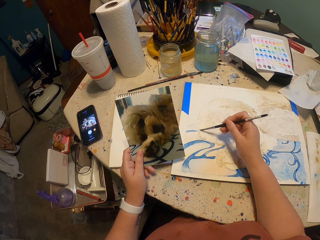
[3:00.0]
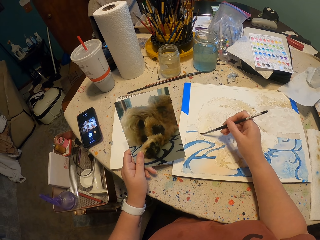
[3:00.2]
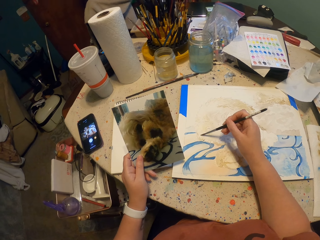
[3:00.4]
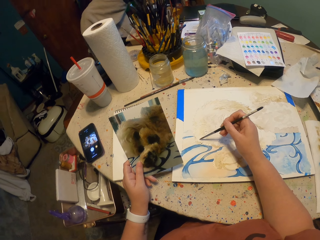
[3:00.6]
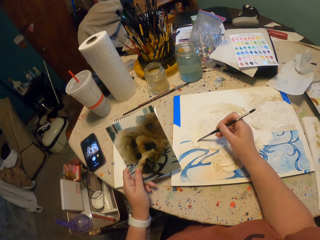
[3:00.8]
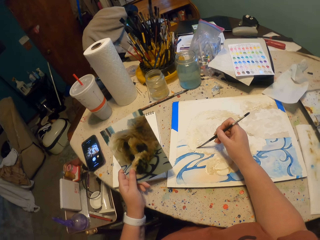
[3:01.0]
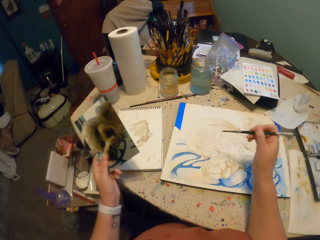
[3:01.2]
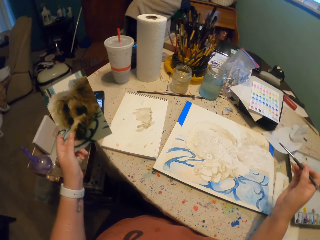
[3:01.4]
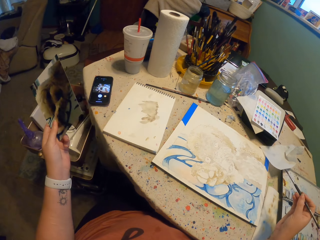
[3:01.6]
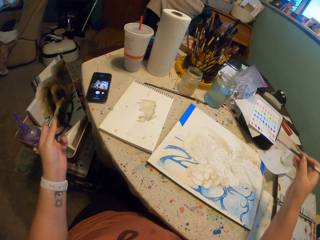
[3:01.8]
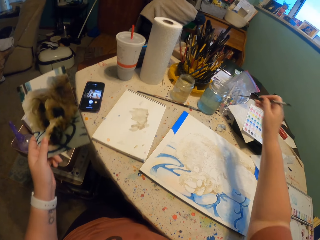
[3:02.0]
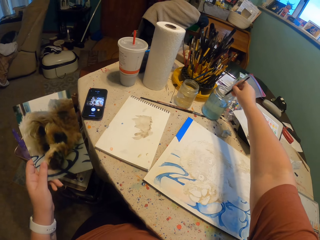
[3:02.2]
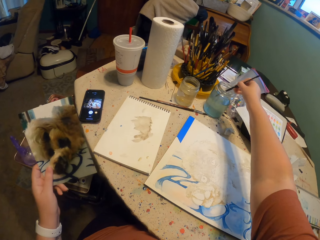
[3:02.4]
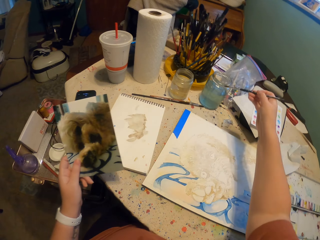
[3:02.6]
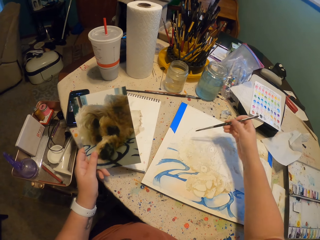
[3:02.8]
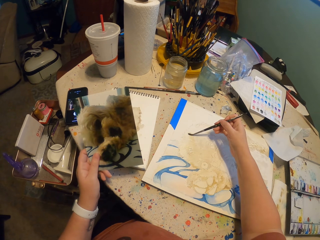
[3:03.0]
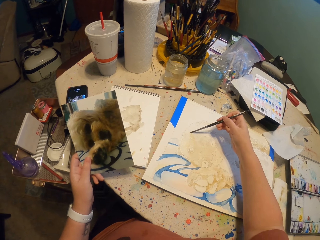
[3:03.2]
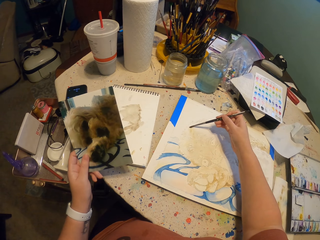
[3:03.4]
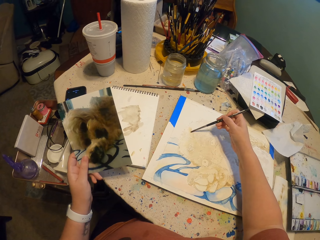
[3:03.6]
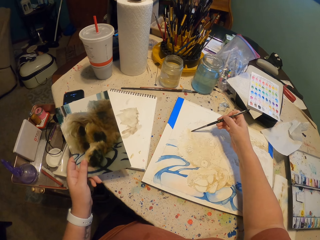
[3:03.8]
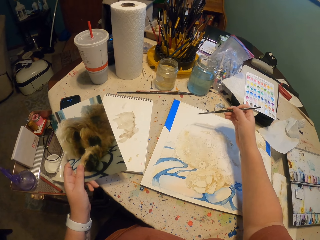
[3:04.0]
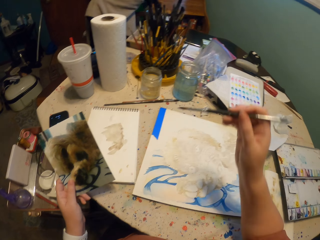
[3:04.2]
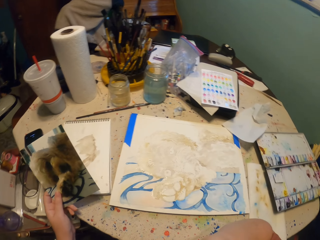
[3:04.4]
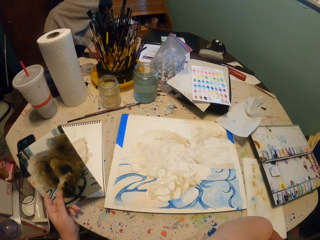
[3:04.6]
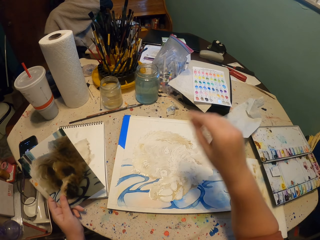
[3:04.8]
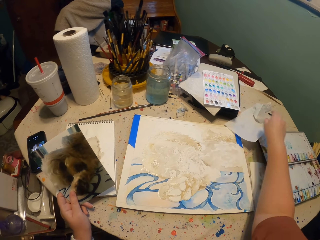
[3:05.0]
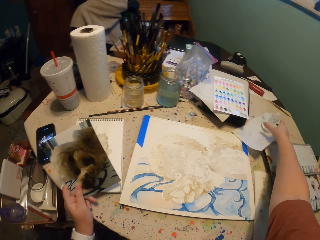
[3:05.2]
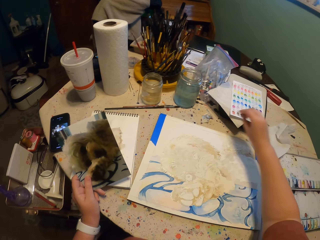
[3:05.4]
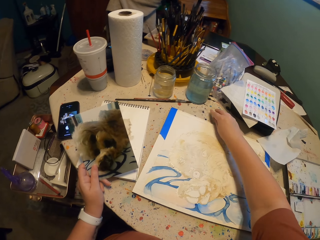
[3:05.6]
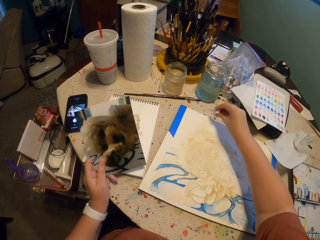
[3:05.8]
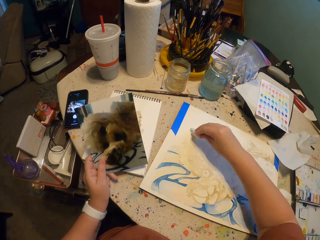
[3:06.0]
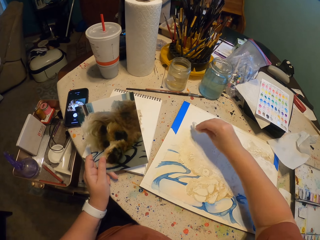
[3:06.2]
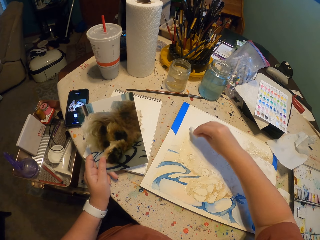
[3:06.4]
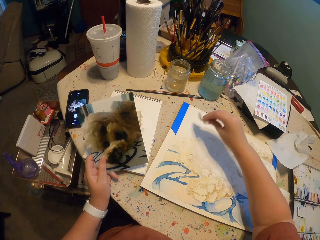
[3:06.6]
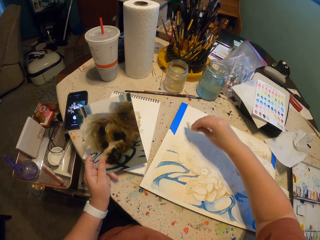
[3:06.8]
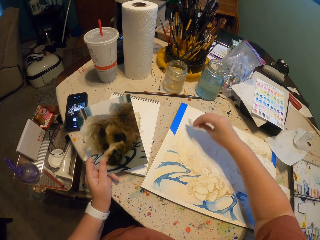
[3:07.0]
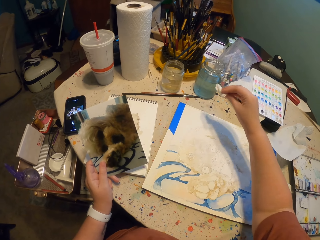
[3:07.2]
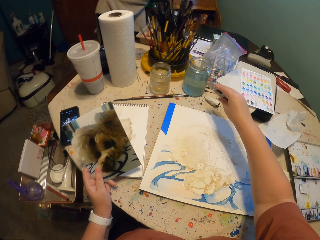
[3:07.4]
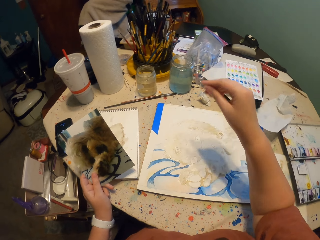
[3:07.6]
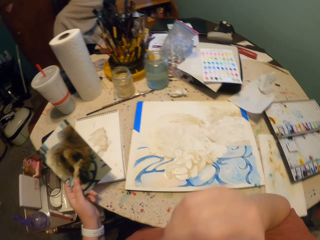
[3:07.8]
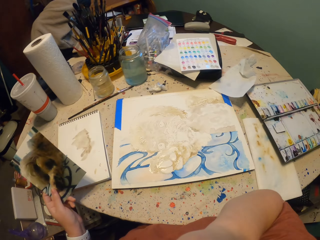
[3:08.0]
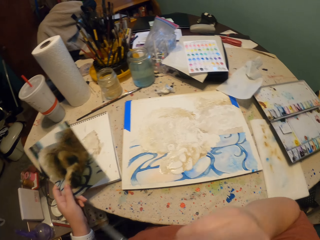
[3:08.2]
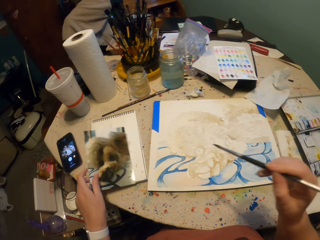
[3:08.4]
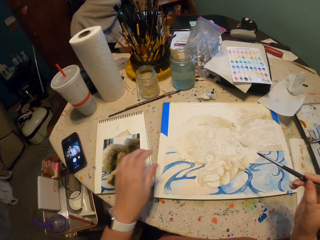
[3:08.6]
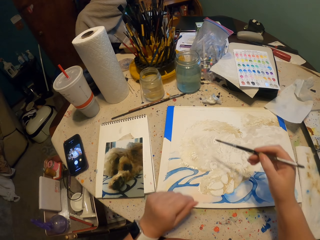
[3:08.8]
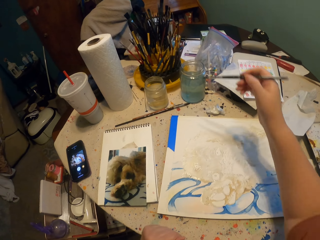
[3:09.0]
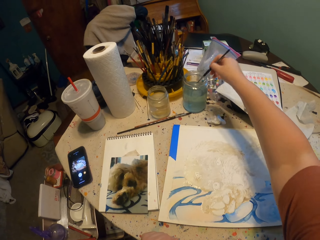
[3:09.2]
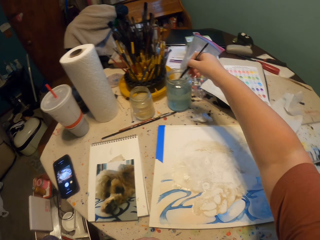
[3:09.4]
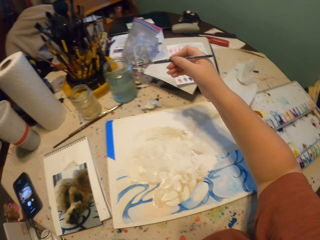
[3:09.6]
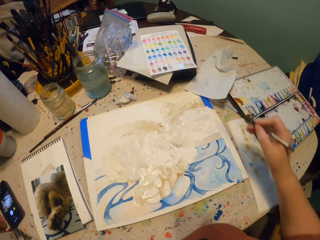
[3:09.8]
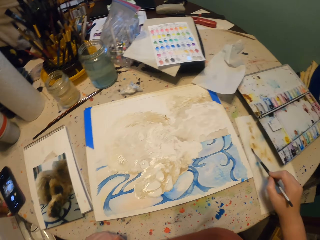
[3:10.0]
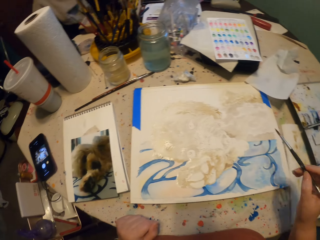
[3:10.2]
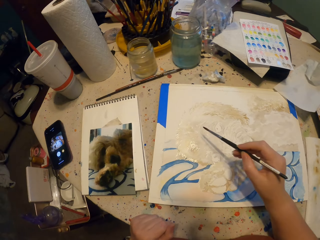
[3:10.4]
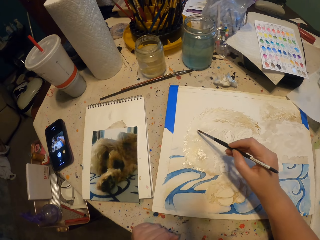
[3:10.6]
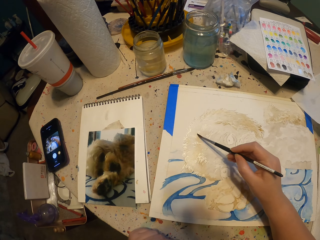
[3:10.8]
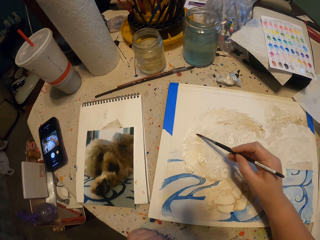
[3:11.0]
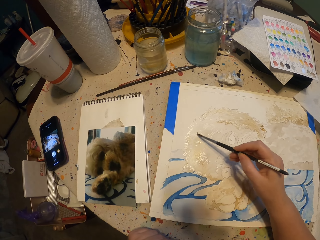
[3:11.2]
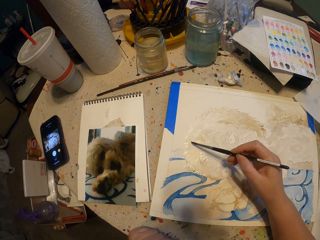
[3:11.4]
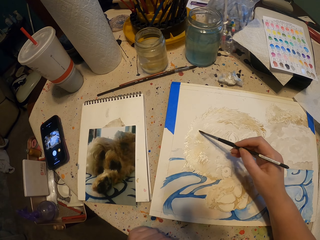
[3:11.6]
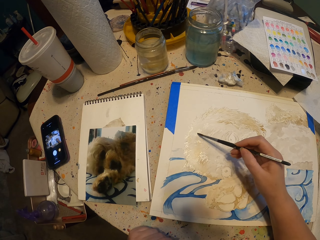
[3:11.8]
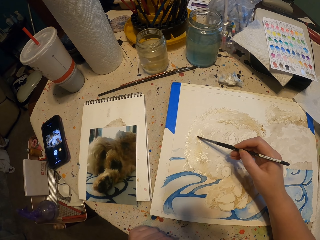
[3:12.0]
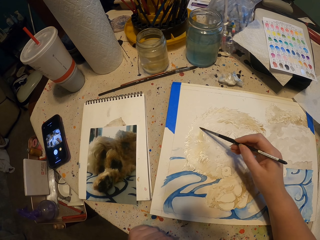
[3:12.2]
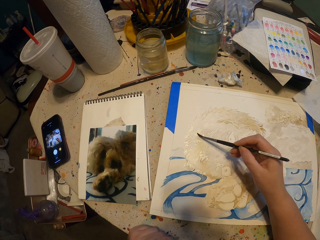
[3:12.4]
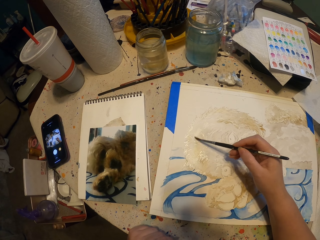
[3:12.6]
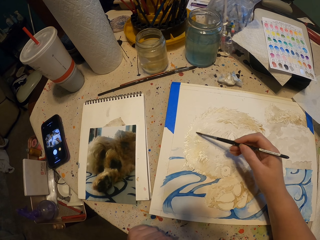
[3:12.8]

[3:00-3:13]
The camera wearer turns to the side. They move around, dip the paintbrush in a jar of something, and paint a drawing on a paper with the paintbrush. They hold the paintbrush with their lips. They move their hand around. They pick up a cotton wool or paper on the table. They remove excess paint with the paper. They tap the paper with the cotton wool. They put the cotton wool on the table. They hold the paintbrush from the lips. They drop the picture on the table. They turn around. They move around. They dip the paintbrush in the jar of something. They move around. They hold the paintbrush. They move the paintbrush on the paper. They turn around. They paint a drawing on the paper with the paintbrush.

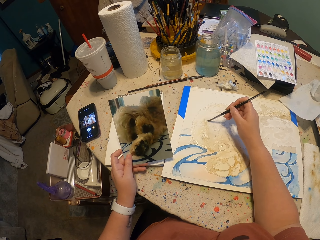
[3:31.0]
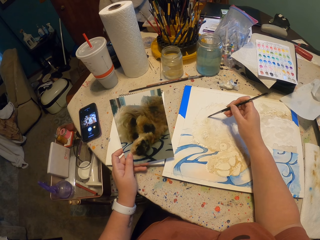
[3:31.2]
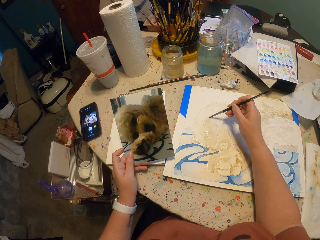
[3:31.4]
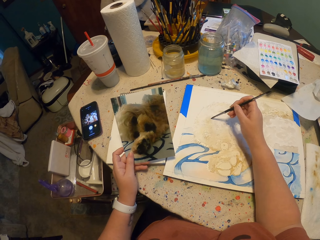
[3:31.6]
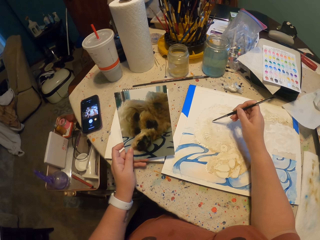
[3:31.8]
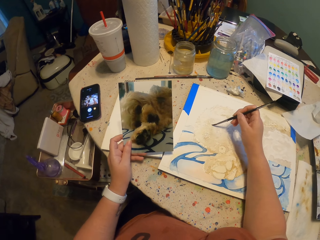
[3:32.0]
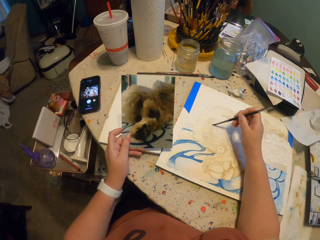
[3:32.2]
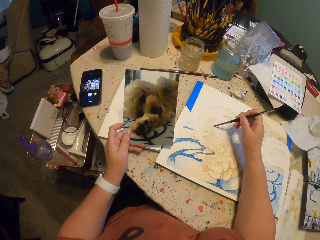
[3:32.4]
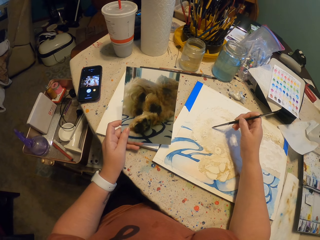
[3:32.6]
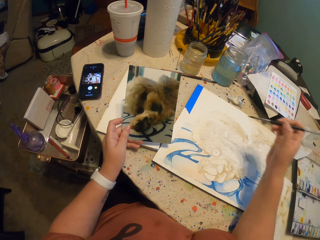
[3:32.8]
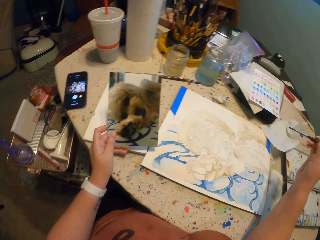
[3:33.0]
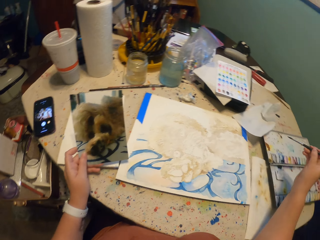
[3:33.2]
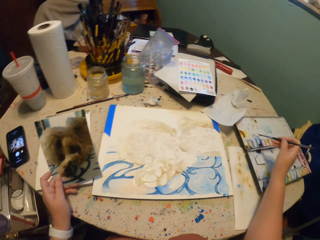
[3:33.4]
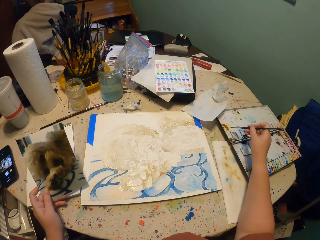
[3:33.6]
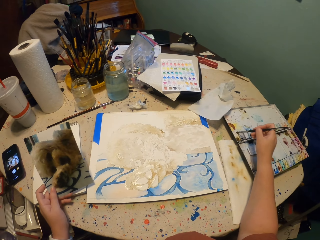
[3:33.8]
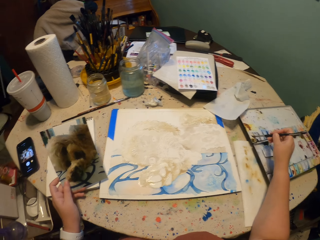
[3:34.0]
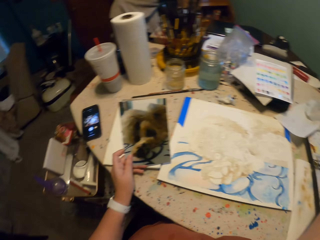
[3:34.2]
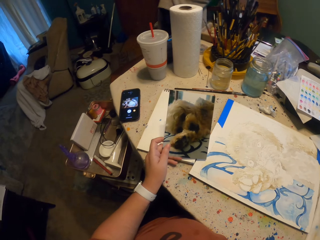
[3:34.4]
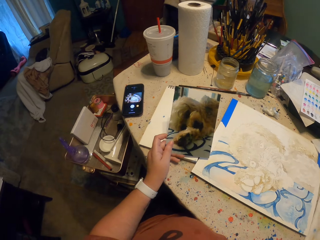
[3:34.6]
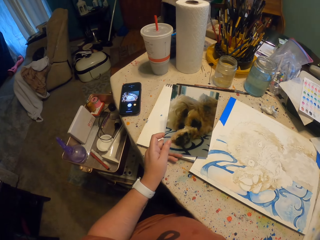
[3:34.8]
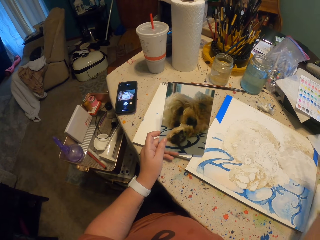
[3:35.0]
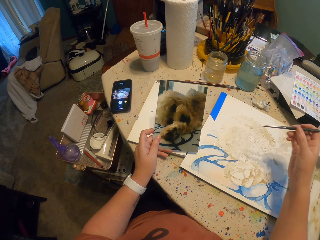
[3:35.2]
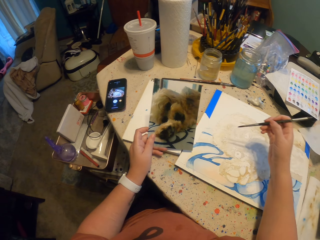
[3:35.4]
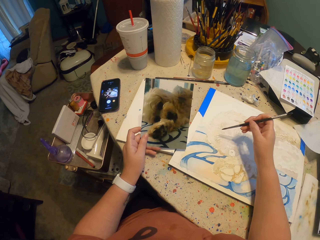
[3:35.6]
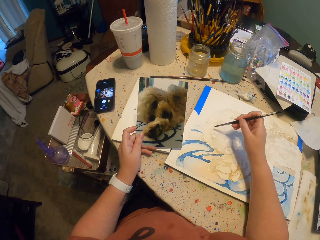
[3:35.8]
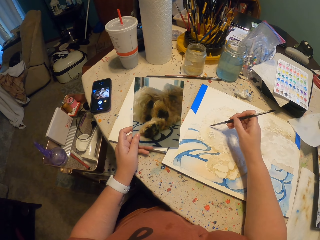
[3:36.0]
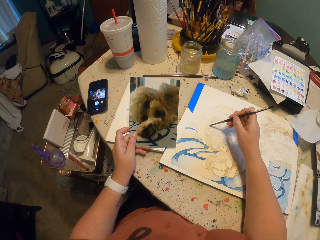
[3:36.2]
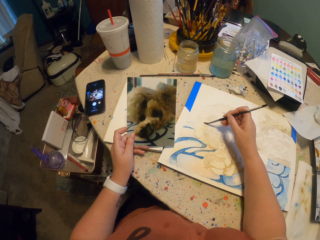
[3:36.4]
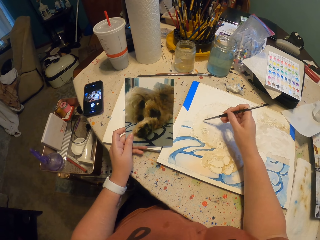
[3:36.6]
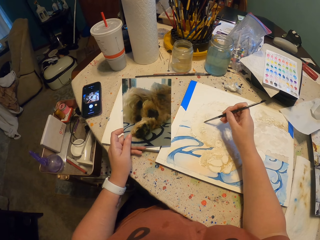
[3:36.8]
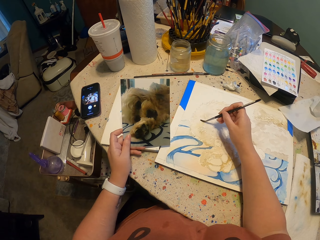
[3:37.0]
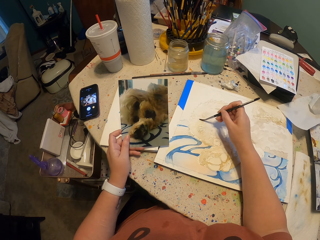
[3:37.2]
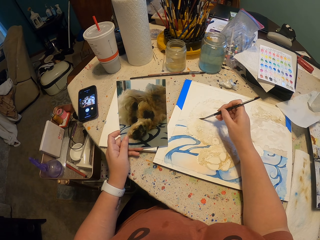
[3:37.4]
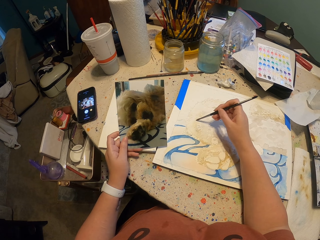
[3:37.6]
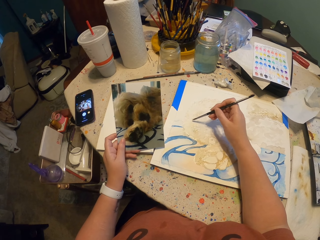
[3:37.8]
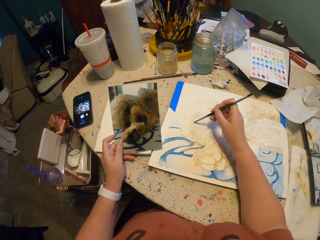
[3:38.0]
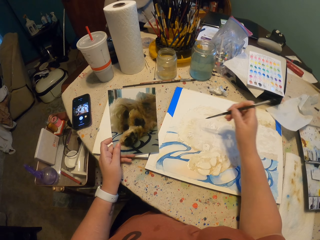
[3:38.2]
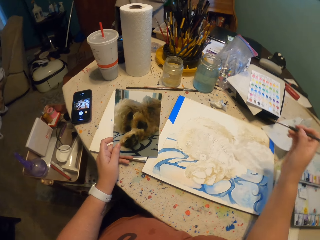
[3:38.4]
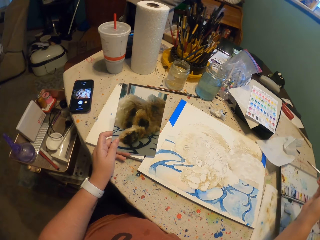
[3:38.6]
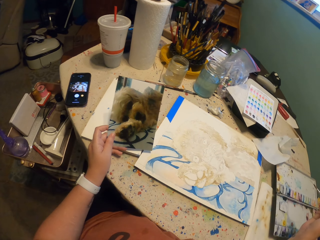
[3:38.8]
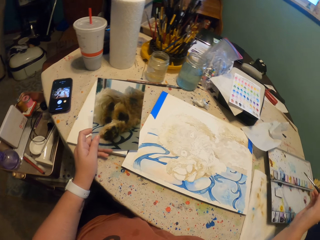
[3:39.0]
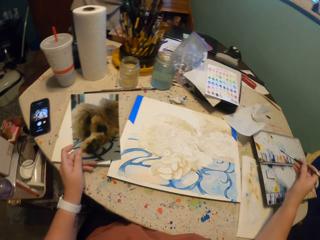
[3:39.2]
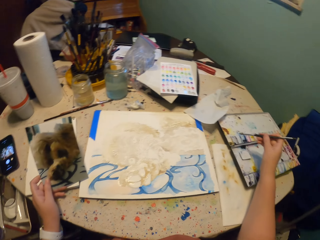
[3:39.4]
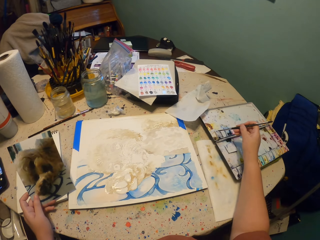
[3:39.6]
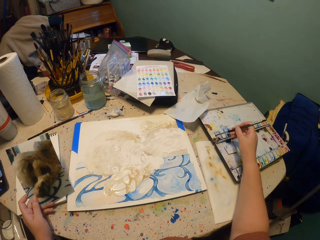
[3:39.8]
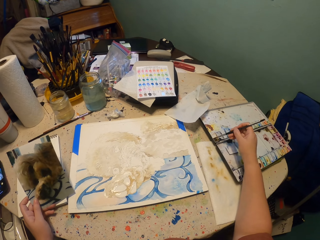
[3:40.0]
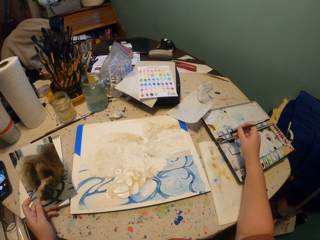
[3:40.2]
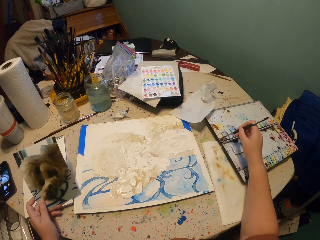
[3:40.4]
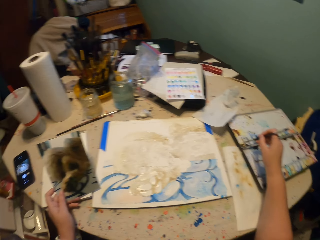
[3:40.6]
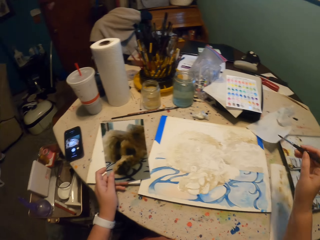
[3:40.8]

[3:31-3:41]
The camera wearer turns to the side. They move around. They dip the paintbrush in the paint on a palette. They look around. They turn to the side. They hold a picture. They paint a drawing on a paper with a paintbrush. They move around. They turn to the side. They dip the paintbrush in the paint on the palette.
